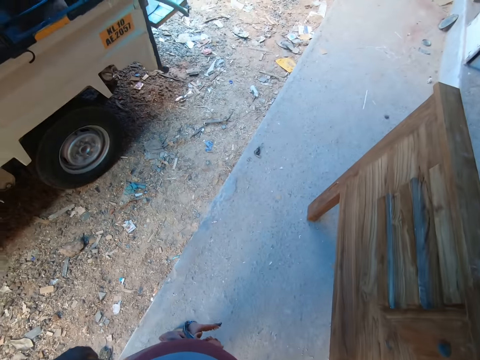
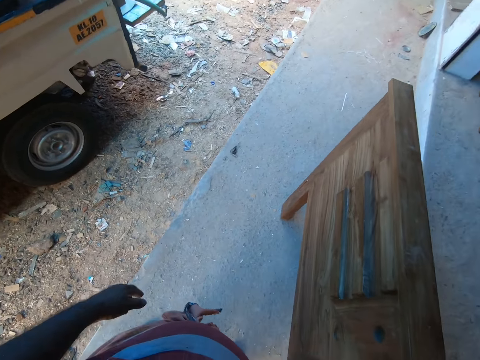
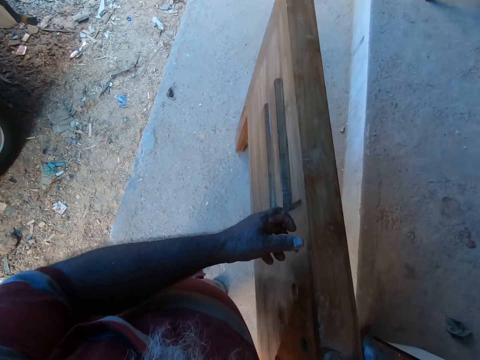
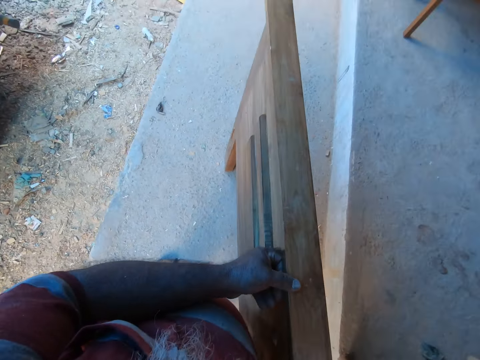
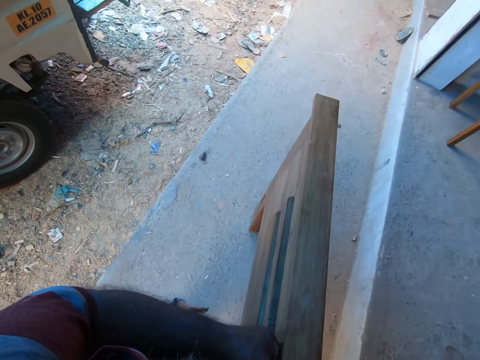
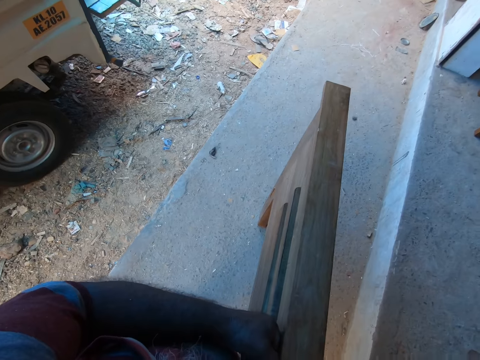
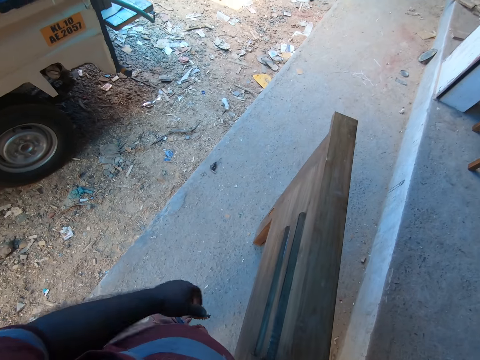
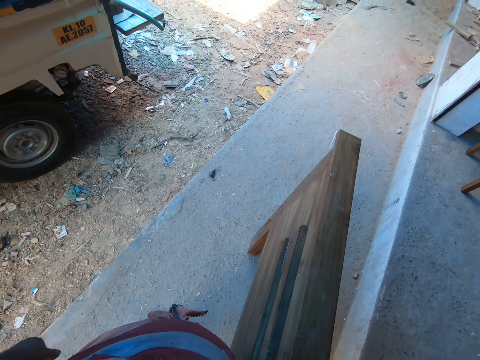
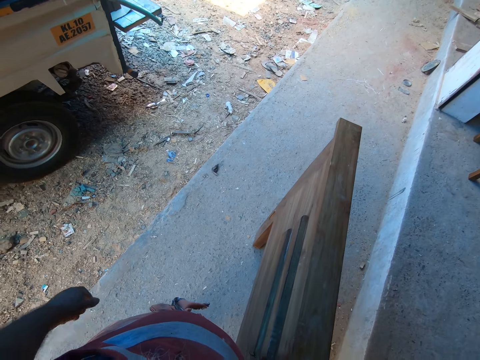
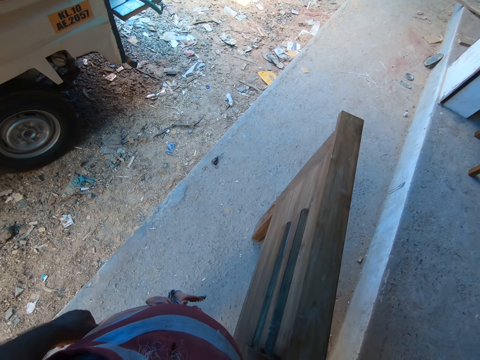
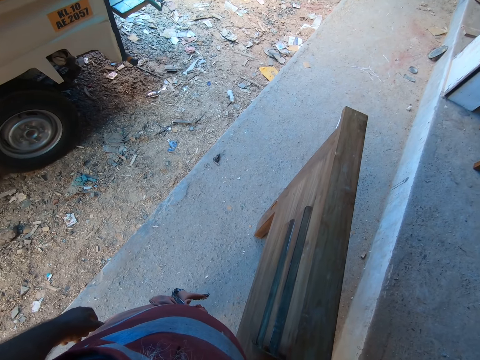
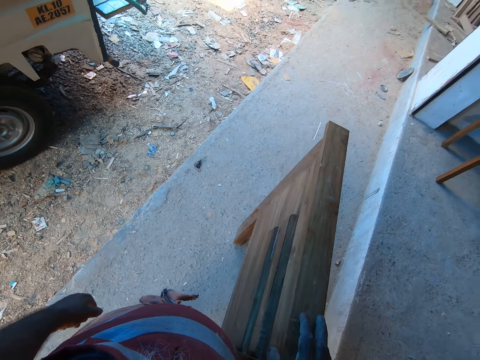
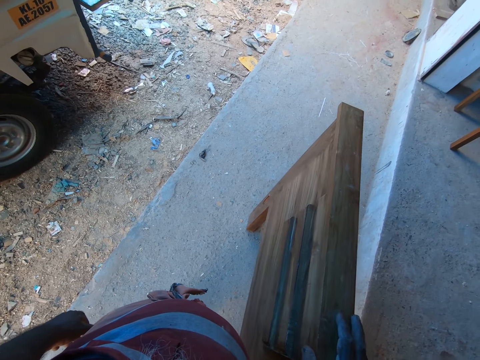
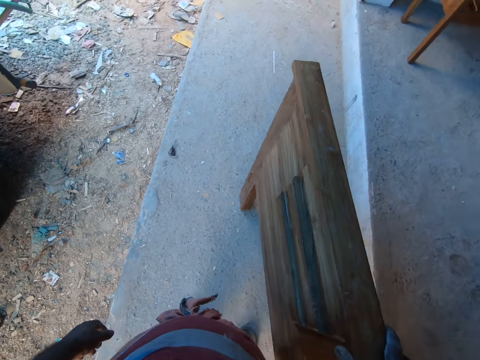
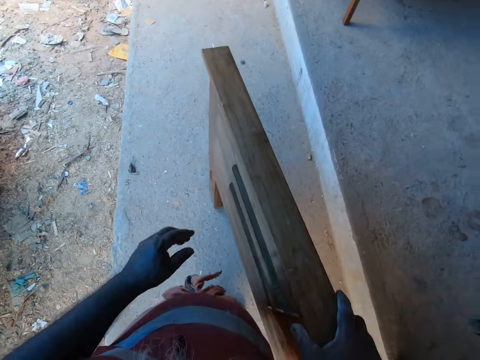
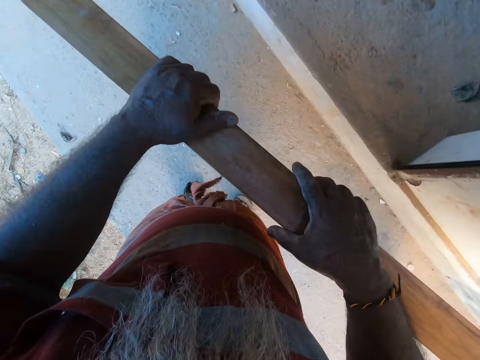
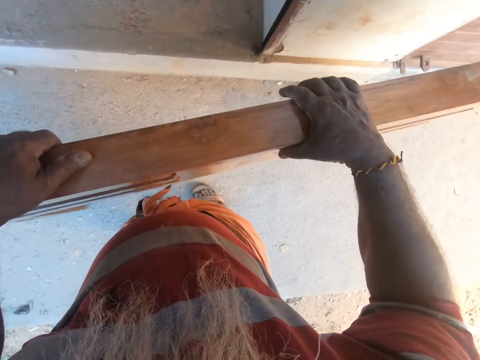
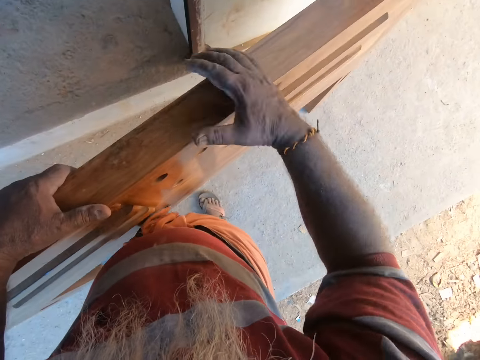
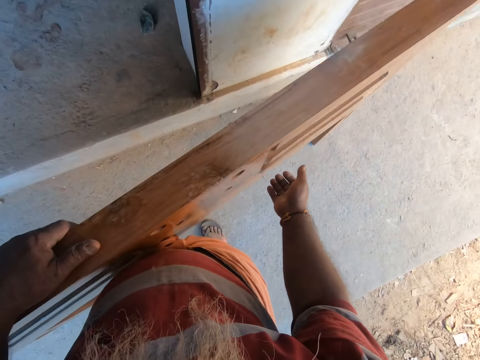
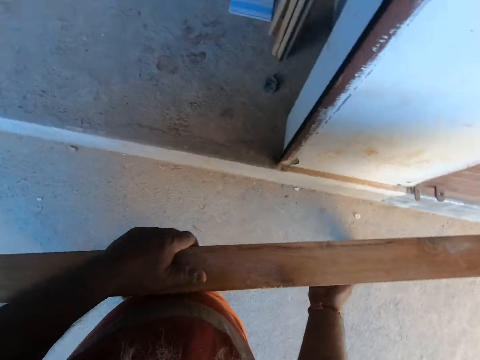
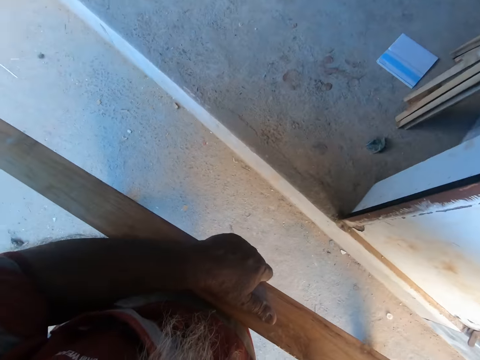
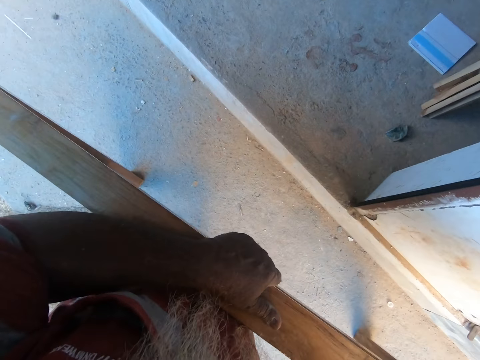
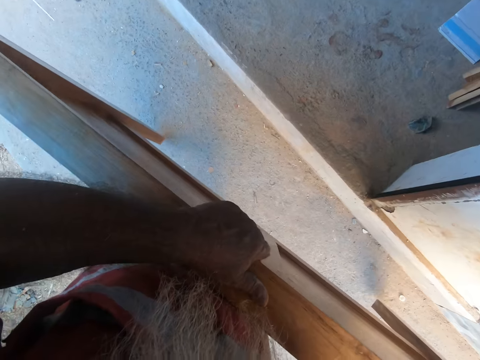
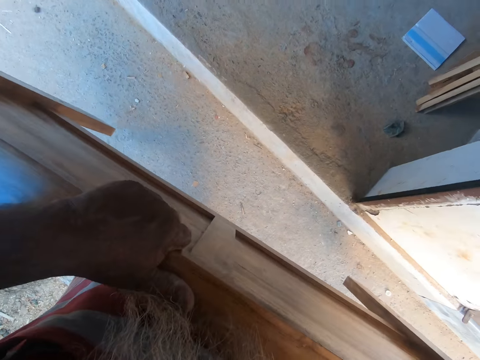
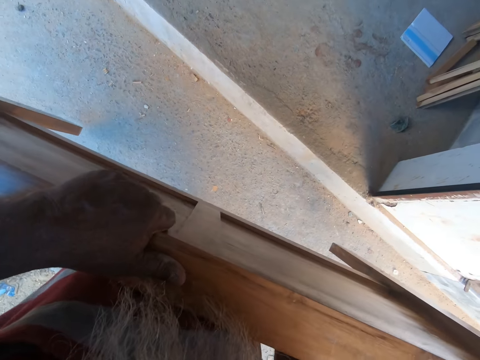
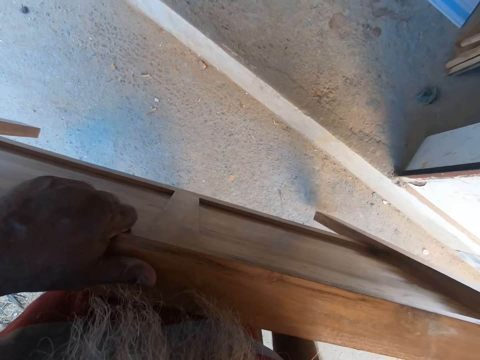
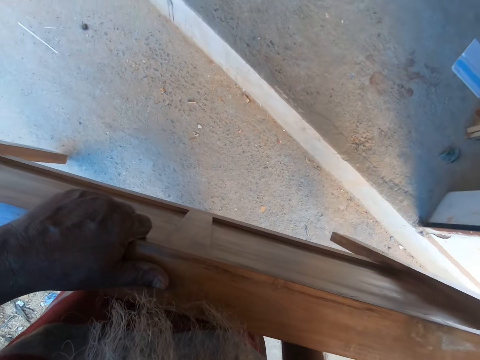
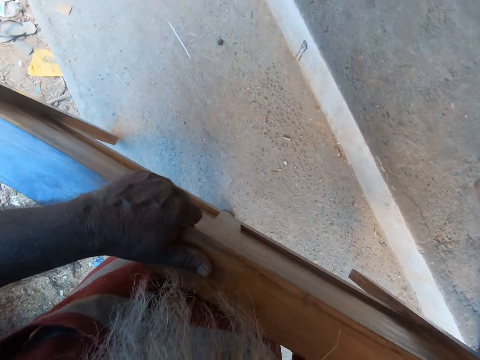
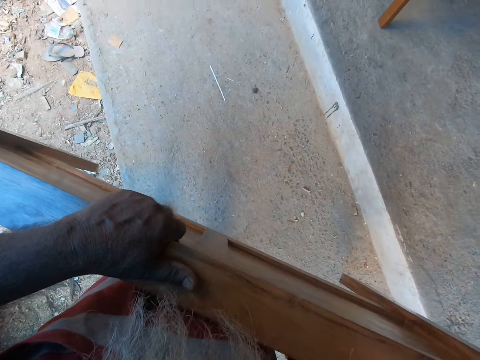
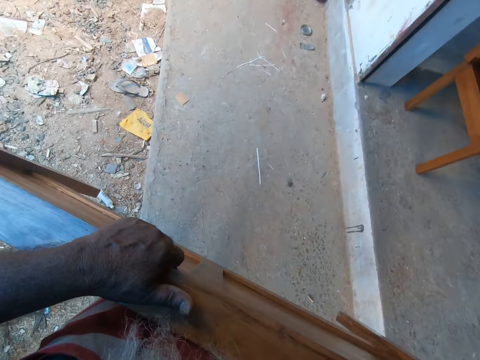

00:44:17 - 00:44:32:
The camera wearer touches the timber with his left hand. He holds the foot board on the pavement with both hands. He carries the foot board from the pavement with both hands.

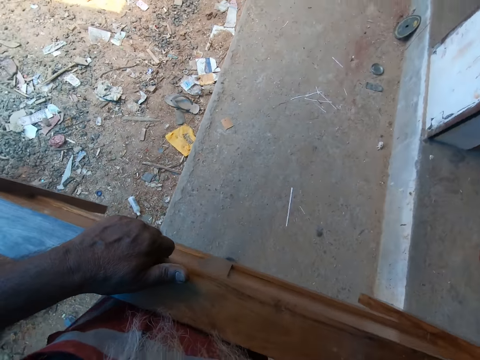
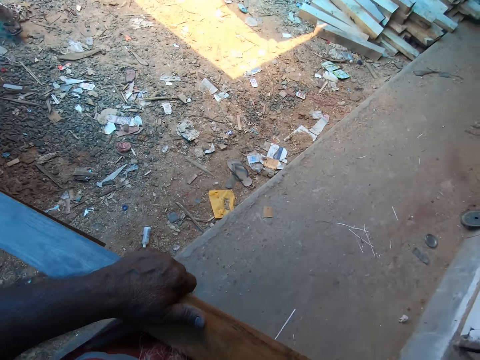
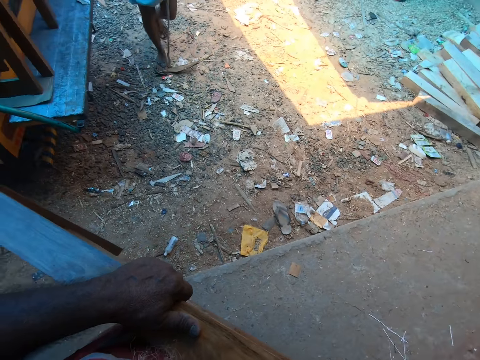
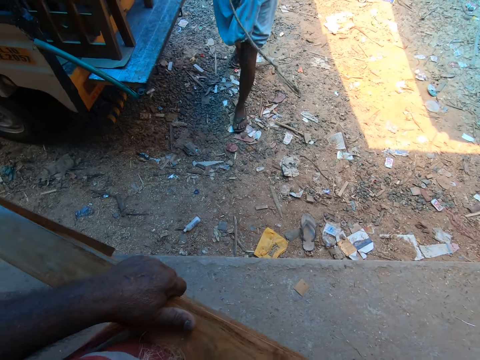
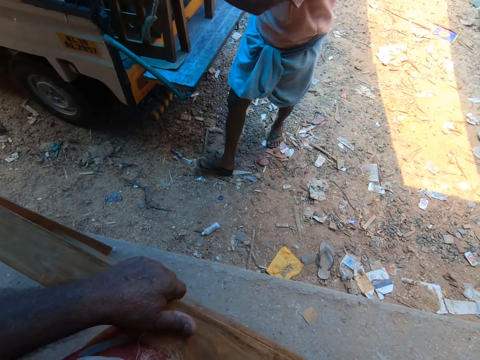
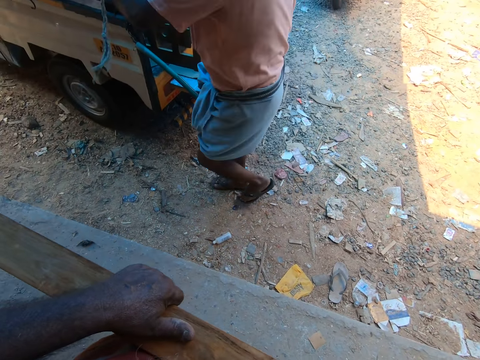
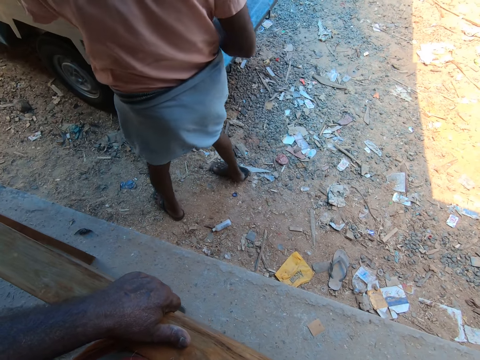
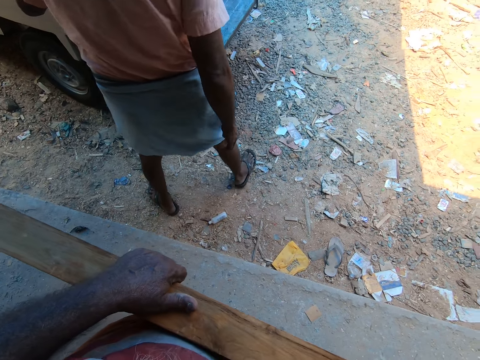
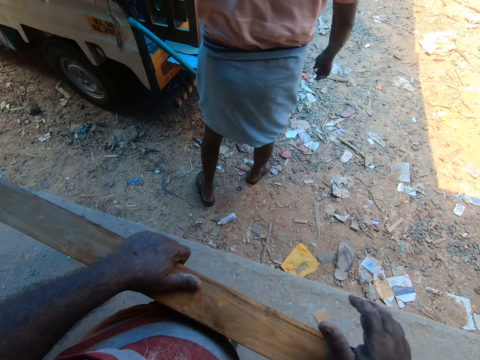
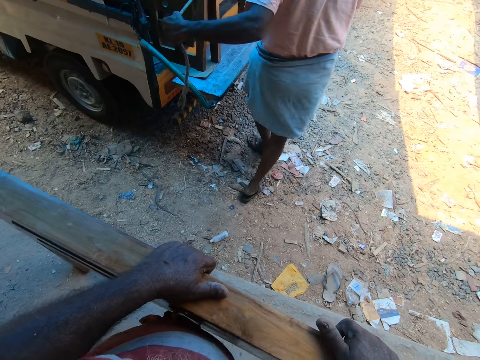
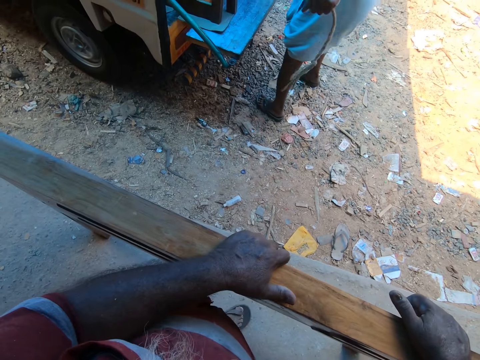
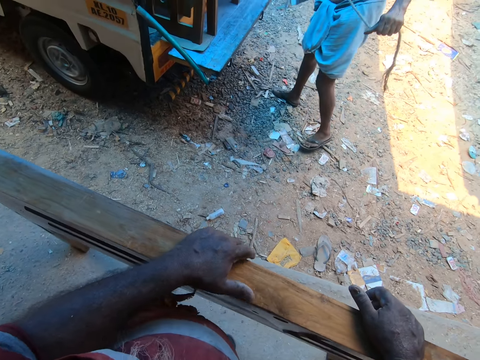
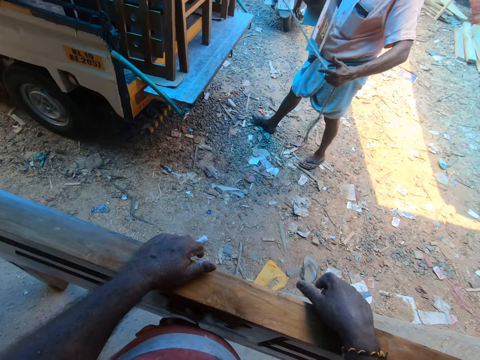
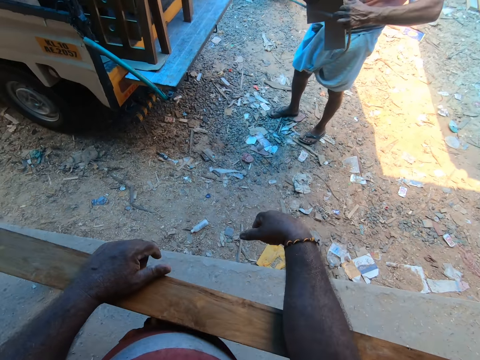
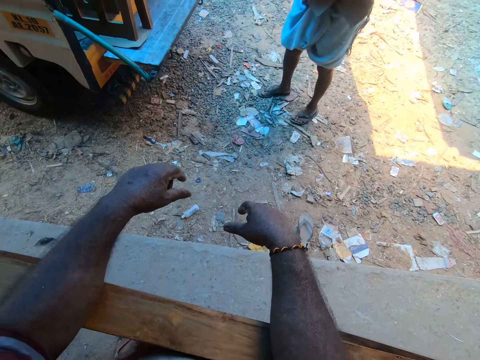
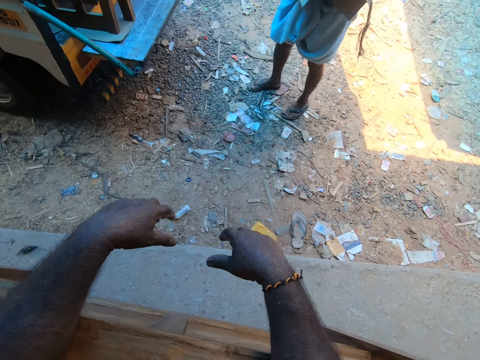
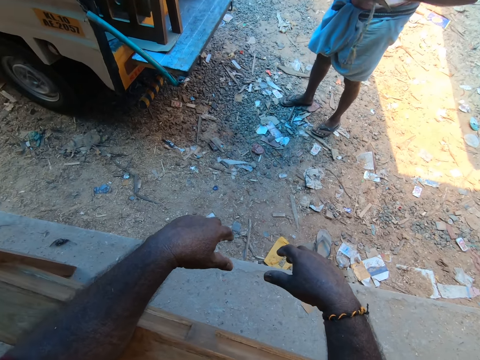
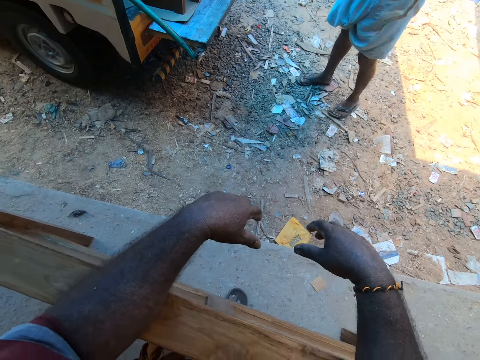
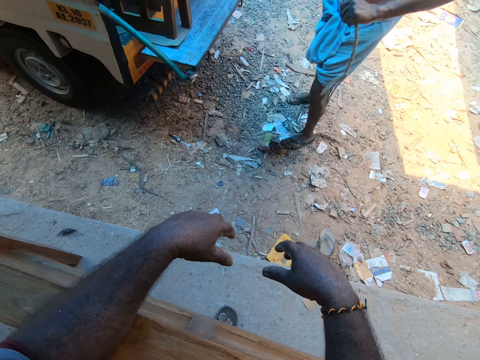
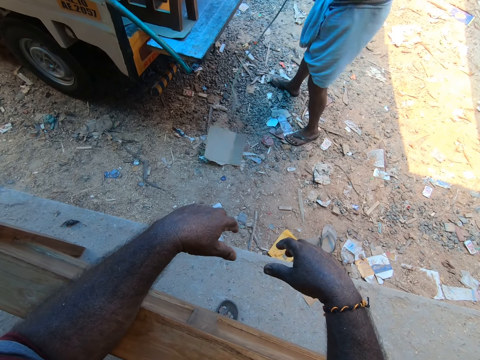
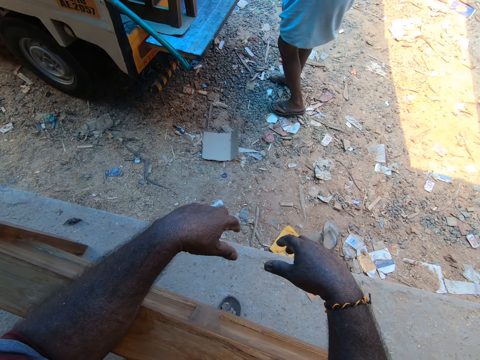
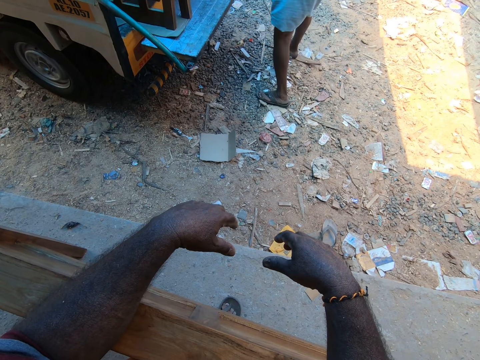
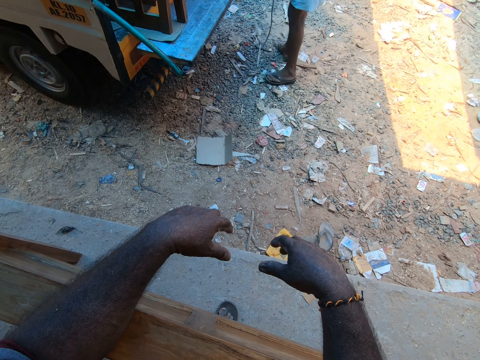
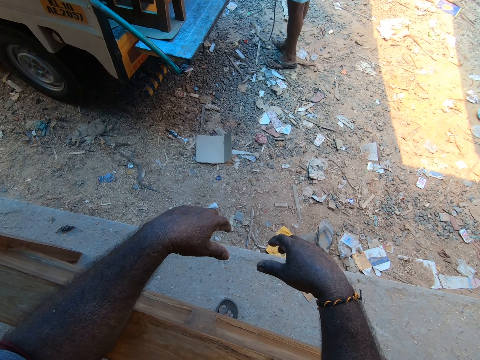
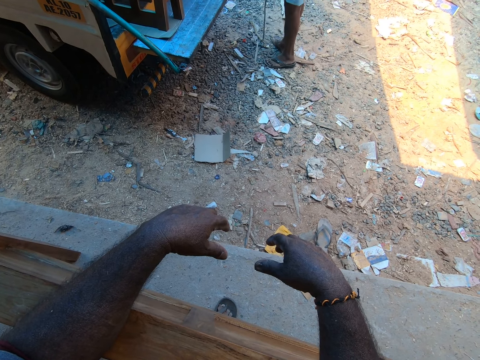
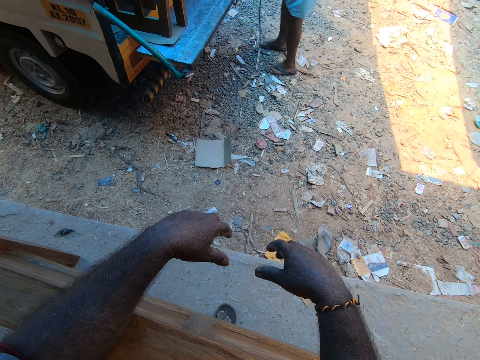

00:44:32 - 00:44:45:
The camera wearer drops the foot board or timber on the pavement with both hands. The man holds a rope with his left hand. The camera wearer leans on the timber.
